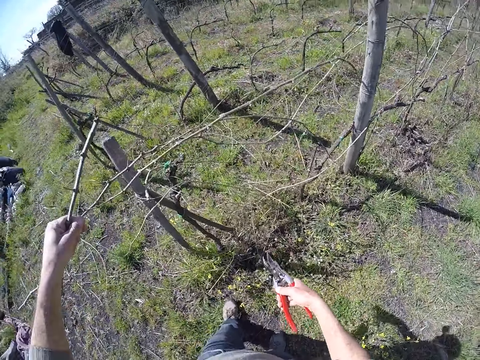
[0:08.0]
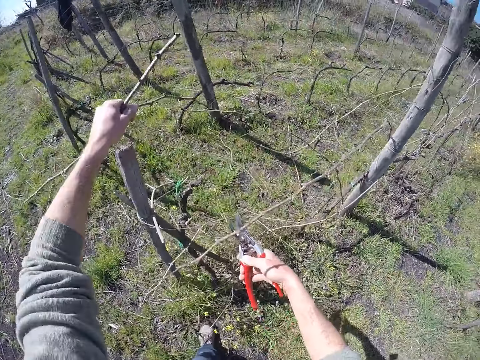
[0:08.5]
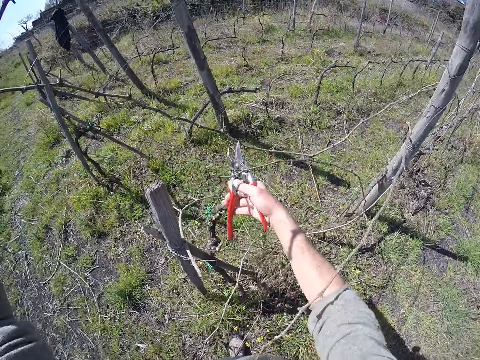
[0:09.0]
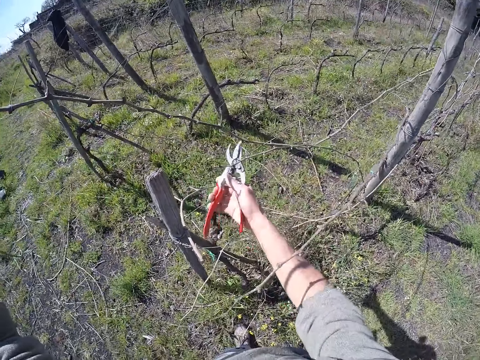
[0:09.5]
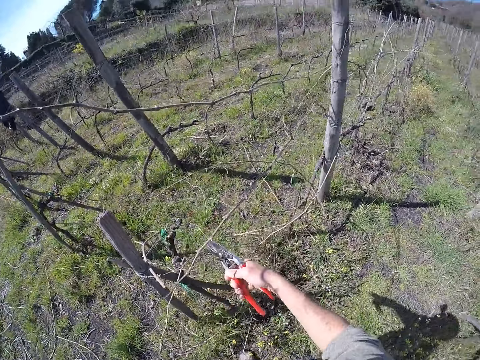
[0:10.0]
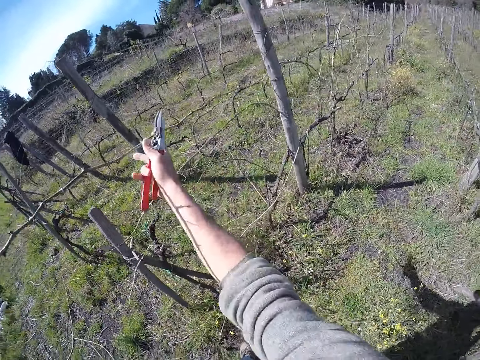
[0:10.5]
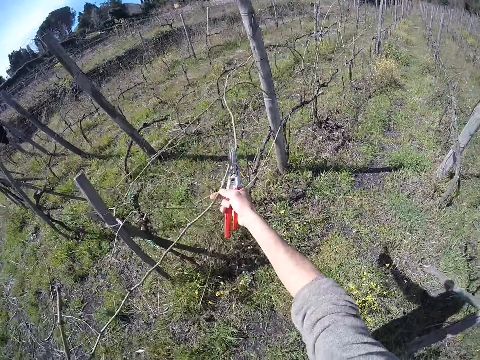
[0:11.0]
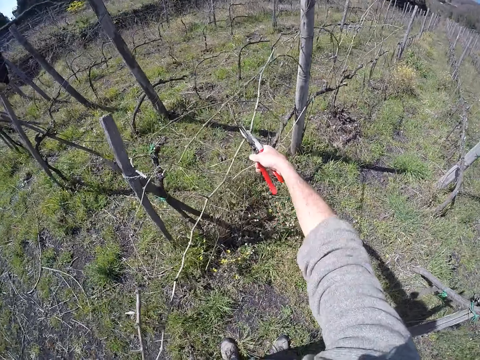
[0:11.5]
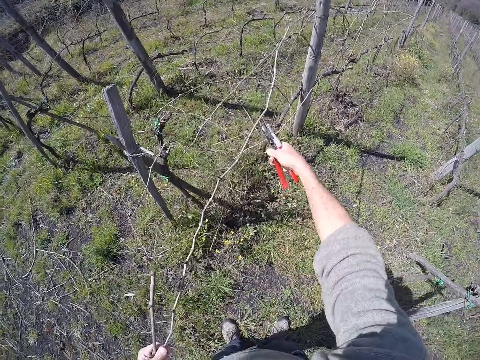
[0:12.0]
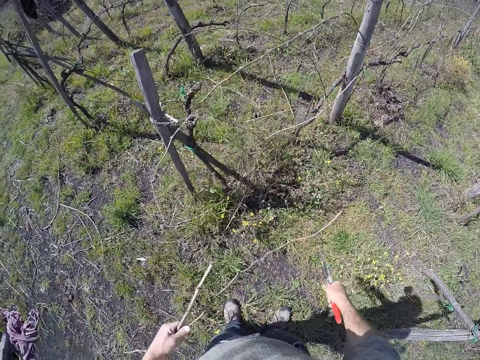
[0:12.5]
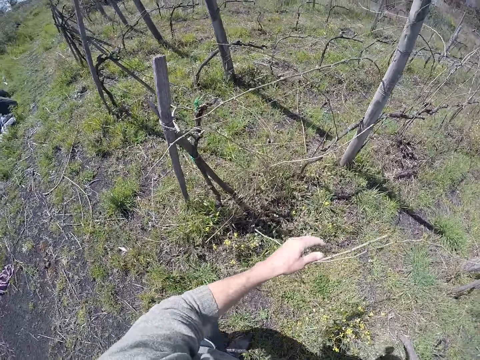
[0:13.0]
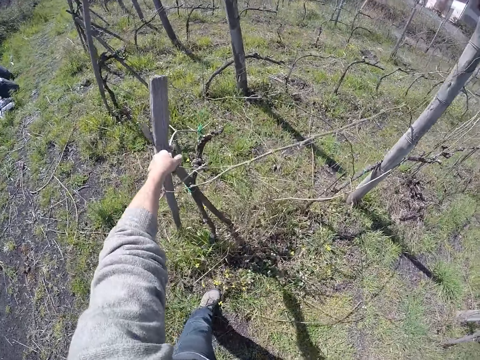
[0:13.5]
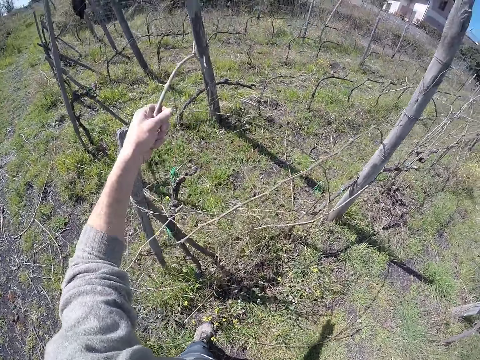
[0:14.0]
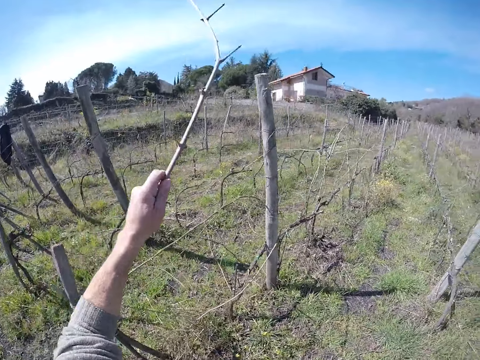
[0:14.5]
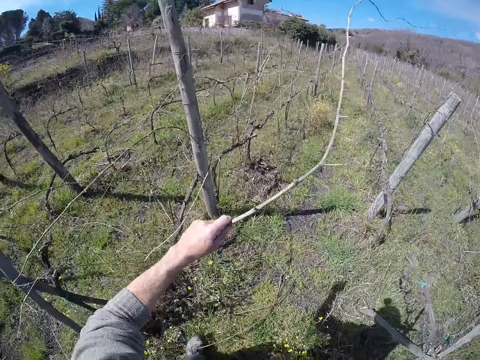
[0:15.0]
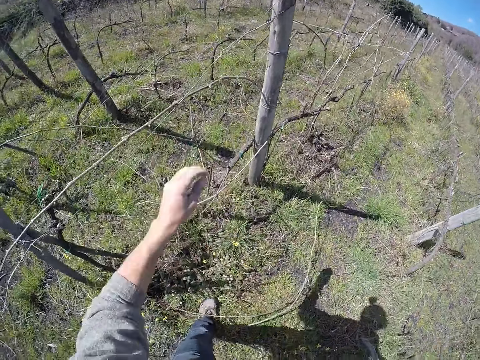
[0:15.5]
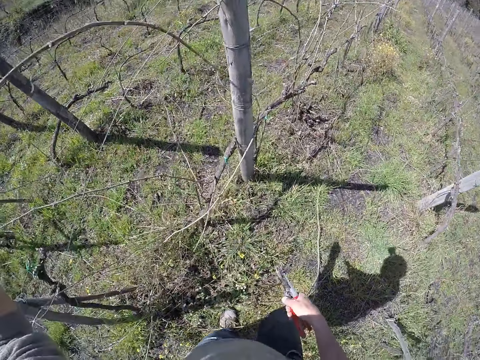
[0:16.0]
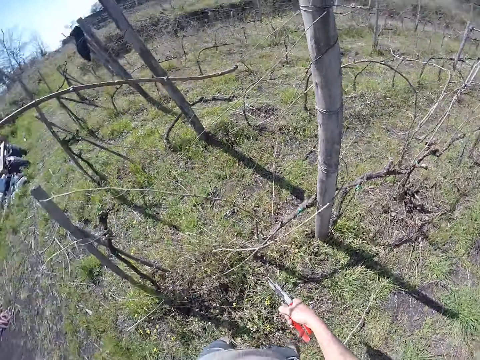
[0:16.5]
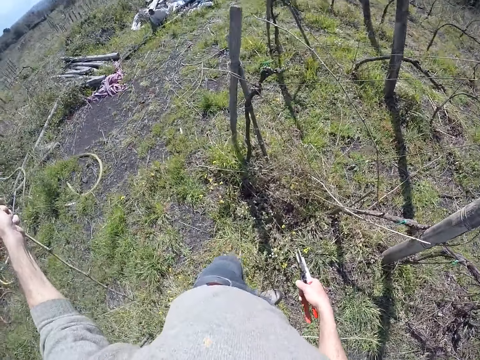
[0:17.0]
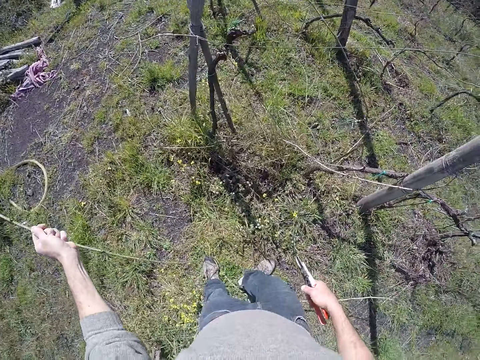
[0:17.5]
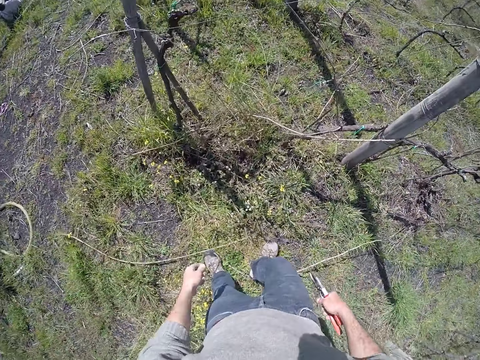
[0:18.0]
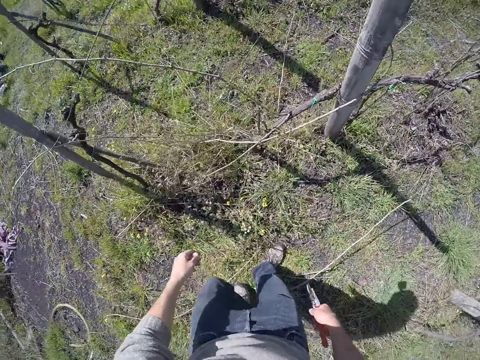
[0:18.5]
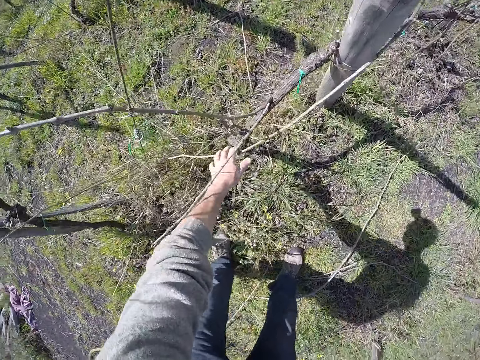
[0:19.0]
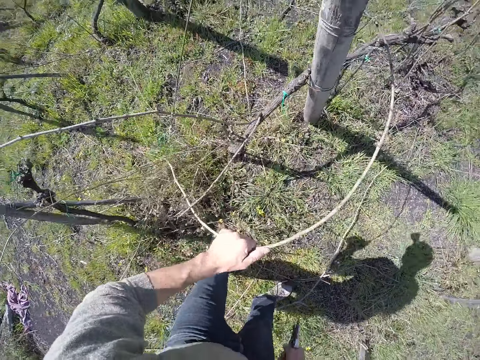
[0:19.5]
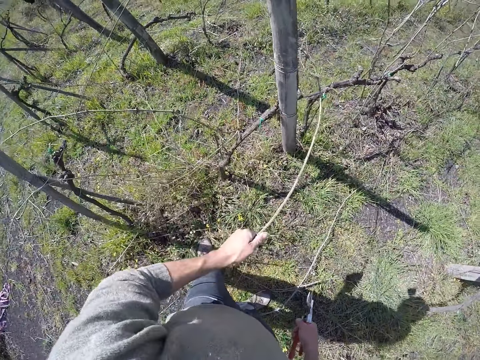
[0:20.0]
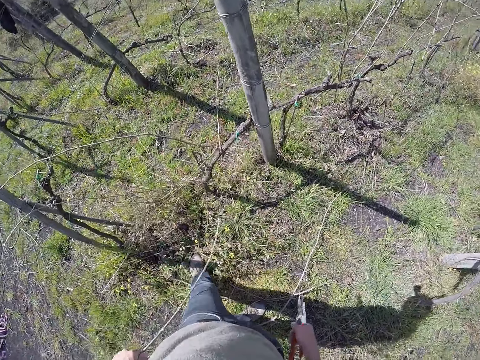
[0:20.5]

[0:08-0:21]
The camera wearer cuts the dried twig with the secateur in his right hand. He pulls a dried twig from the wire fence post with his right hand. He cuts the dried twig with the secateur in his right hand. He drops the dried twigs in his left hand to the ground. He removes a dried twig from the wire fence post with his left hand. He drops the dried twig in his left hand to the ground. He removes a dried twig from the wire fence post with his left hand. He drops the dried twig in his left hand to the ground. He removes a dried twig from the wire fence post with his left hand.

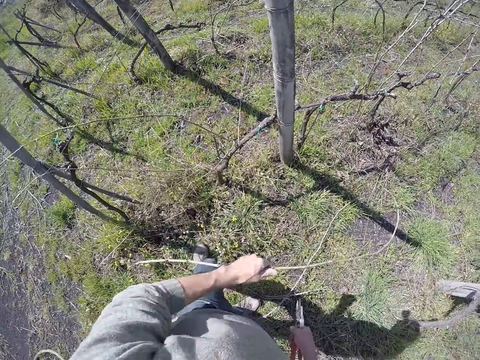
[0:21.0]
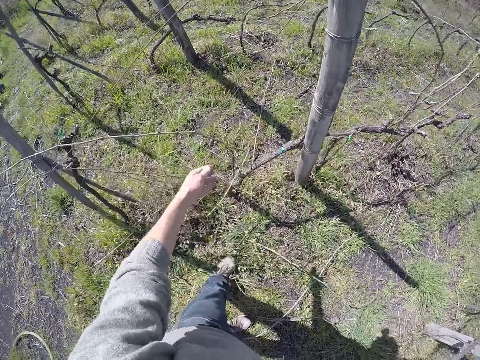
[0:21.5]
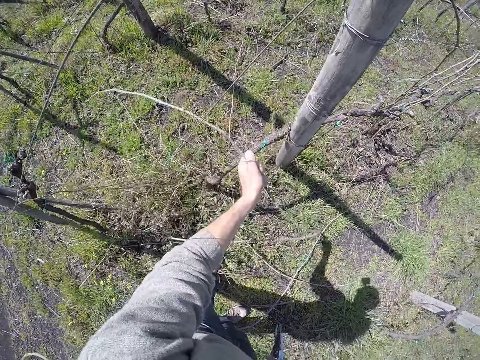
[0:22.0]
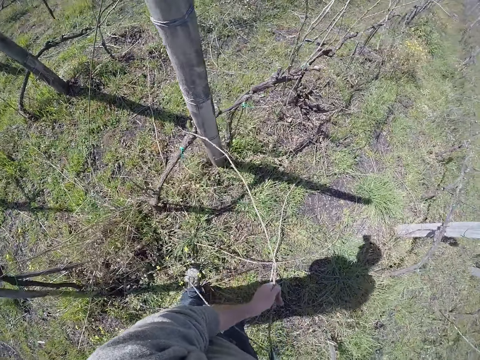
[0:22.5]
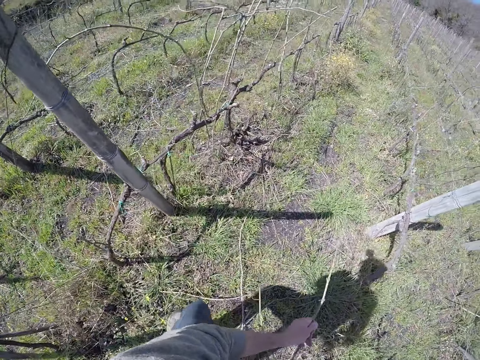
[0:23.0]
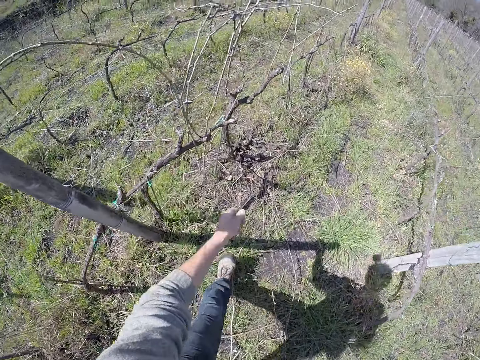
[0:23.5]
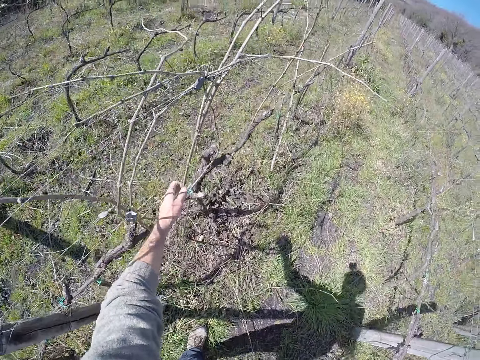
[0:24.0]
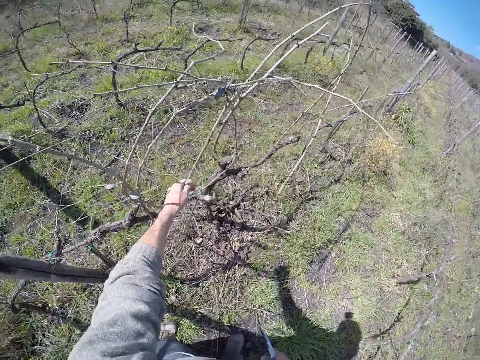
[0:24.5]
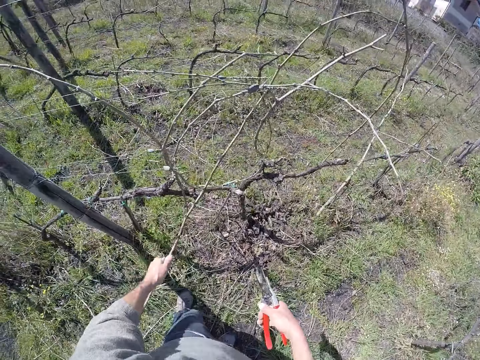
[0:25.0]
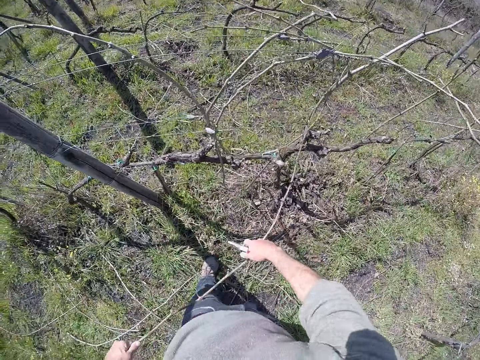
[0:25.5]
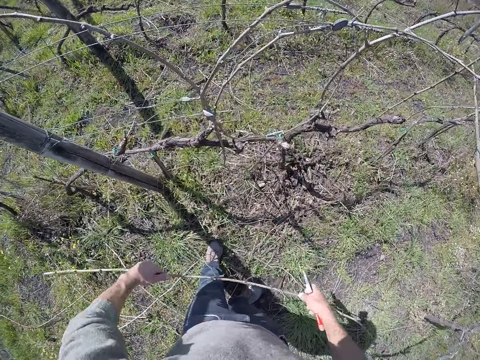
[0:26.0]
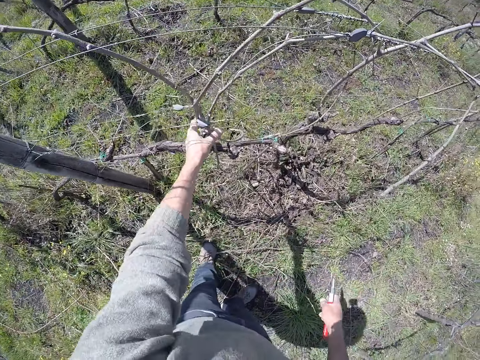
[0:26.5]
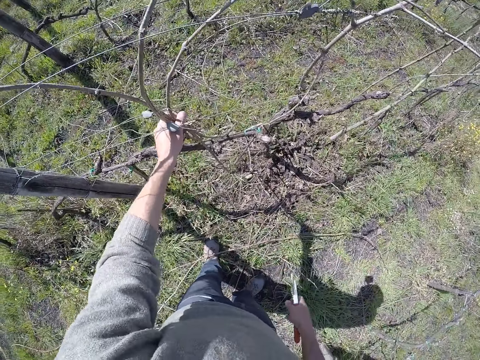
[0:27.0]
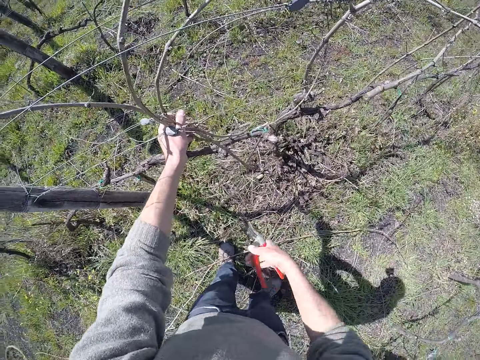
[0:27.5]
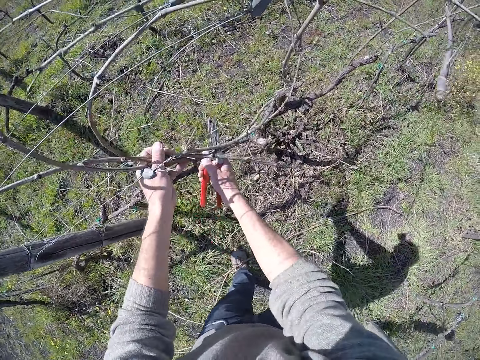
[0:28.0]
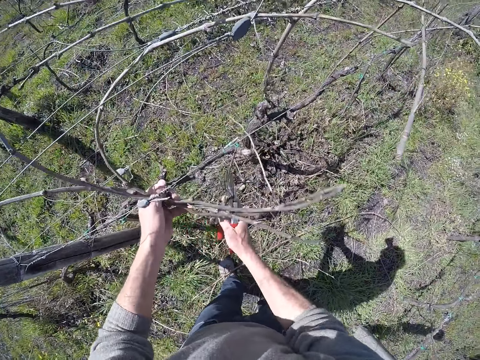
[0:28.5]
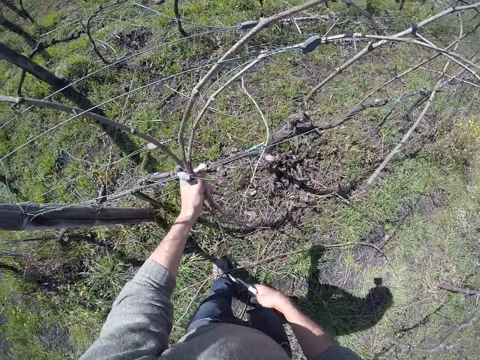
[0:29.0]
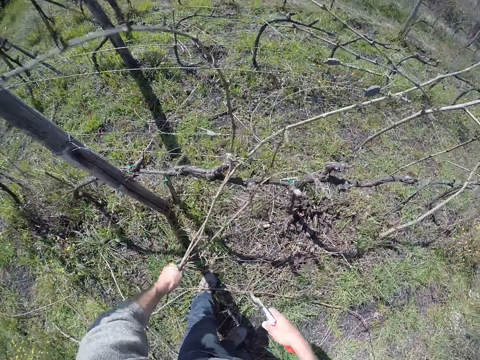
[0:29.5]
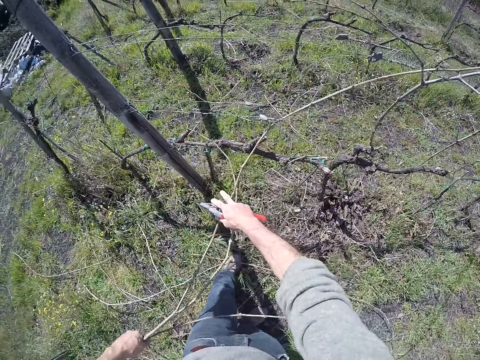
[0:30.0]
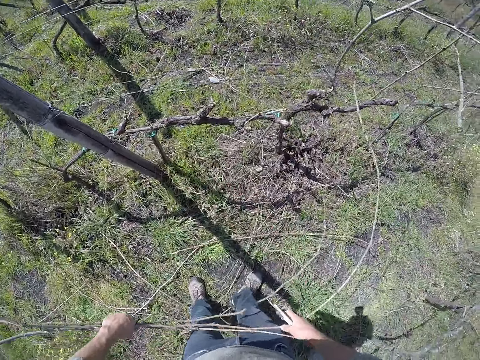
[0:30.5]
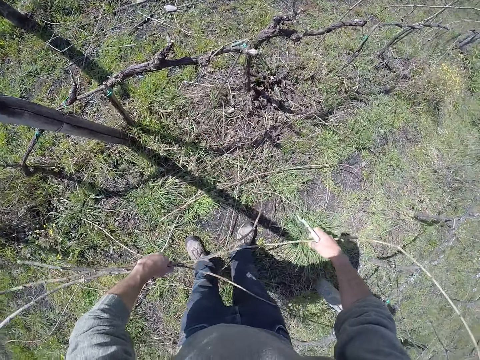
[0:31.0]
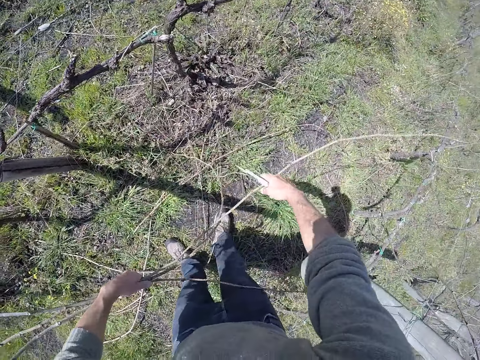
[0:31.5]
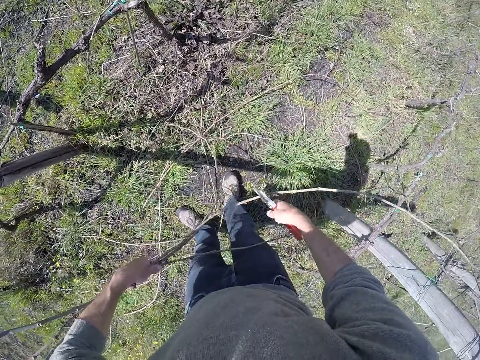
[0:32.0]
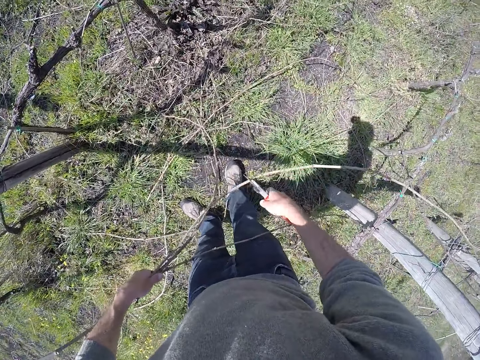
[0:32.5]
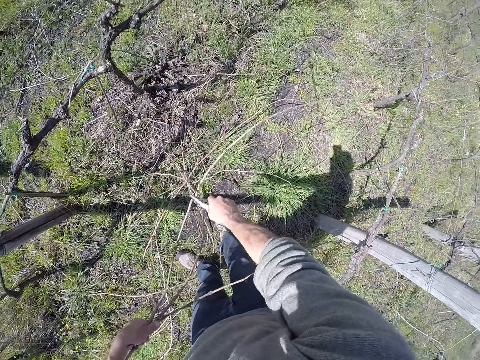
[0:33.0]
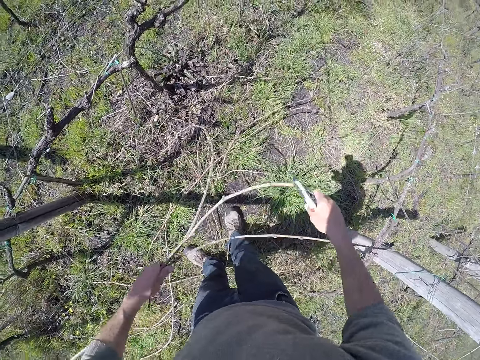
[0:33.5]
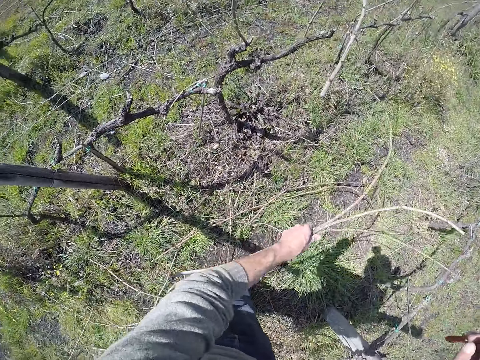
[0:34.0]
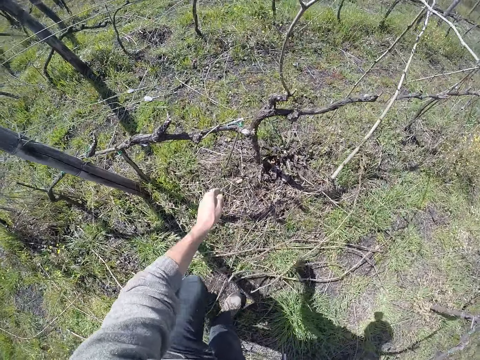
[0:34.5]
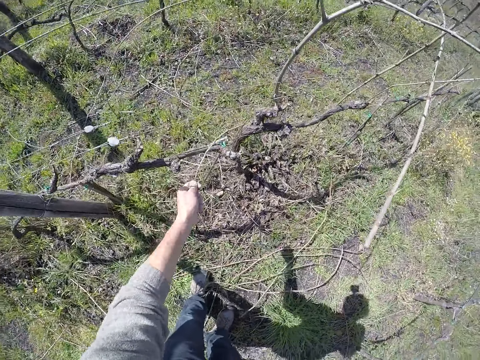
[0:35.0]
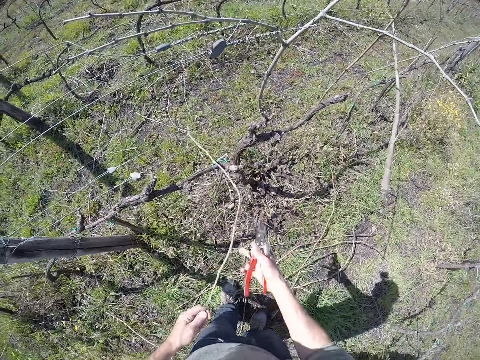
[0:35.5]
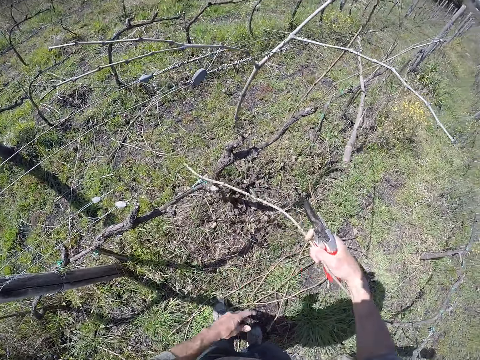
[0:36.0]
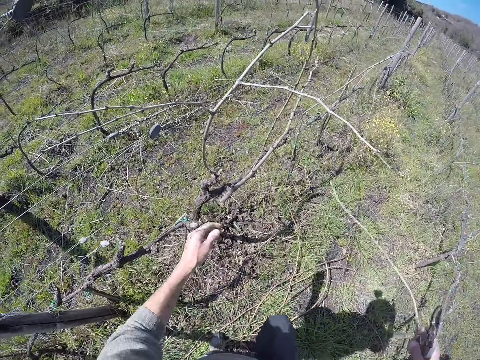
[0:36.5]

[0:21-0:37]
The camera wearer drops the dried twig in his left hand to the ground. He removes a dried twig from the wire fence post with his left hand. He drops the dried twig in his left hand to the ground. He removes a dried twig from the wire fence post with his left hand. He removes the dried twig from the wire fence post with both hands. He drops the dried twig in both hands to the ground. He removes dried twigs from the wire fence post with his left hand. He removes the dried twigs from the wire fence post with both hands. He pulls dry branches on the fence. He cuts a dried twig with the secateur in his right hand. He drops the dried twigs in his left hand to the ground. He removes a dried twig from the wire fence post with his left hand. He removes the dried twig from the wire fence post with his right hand.
